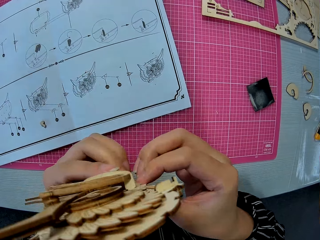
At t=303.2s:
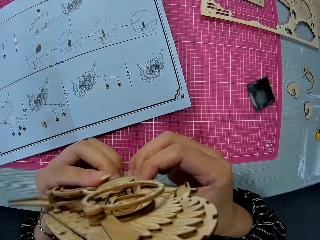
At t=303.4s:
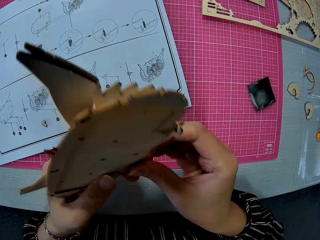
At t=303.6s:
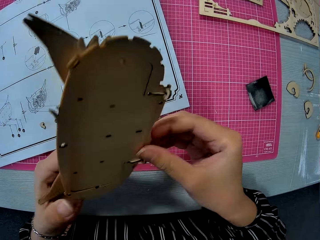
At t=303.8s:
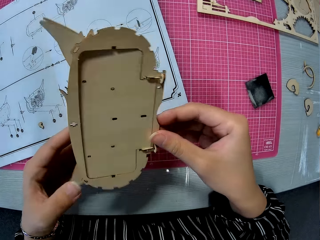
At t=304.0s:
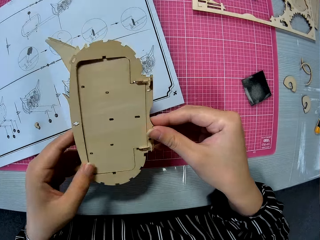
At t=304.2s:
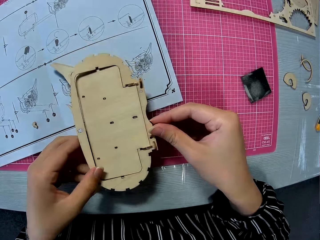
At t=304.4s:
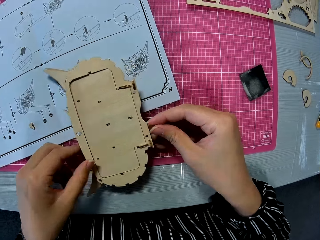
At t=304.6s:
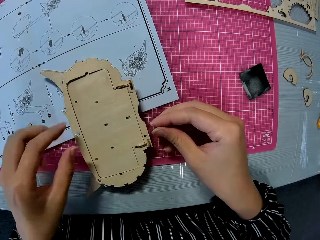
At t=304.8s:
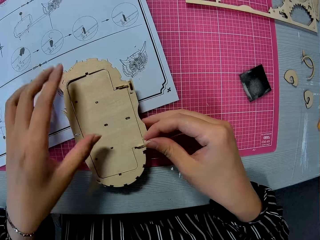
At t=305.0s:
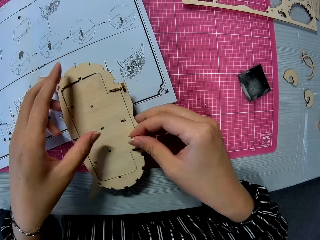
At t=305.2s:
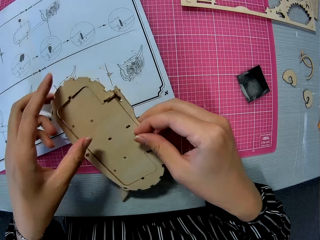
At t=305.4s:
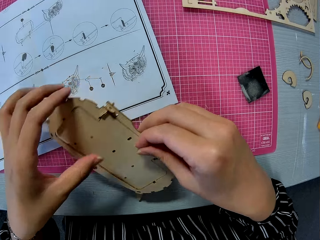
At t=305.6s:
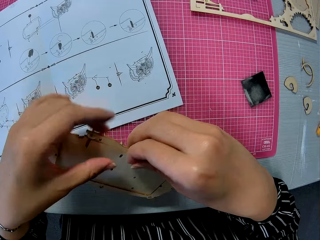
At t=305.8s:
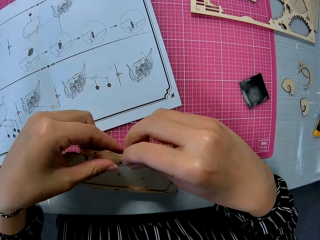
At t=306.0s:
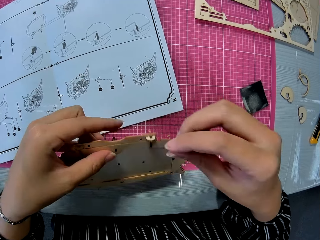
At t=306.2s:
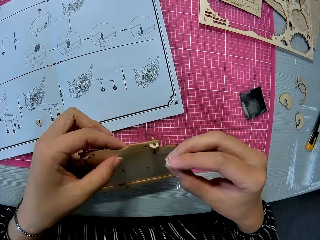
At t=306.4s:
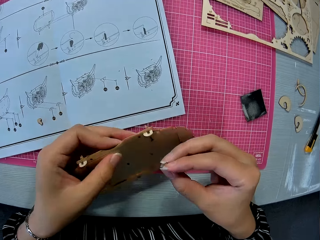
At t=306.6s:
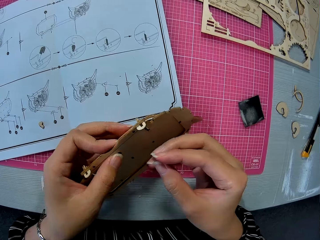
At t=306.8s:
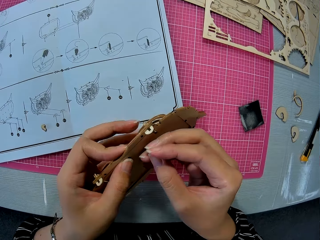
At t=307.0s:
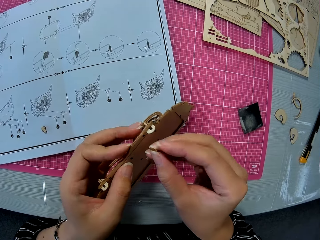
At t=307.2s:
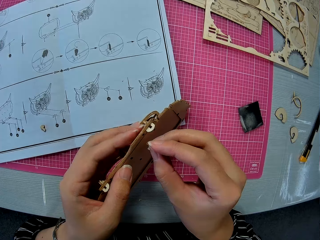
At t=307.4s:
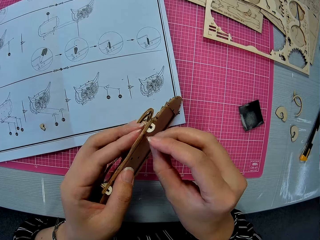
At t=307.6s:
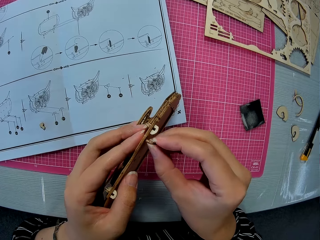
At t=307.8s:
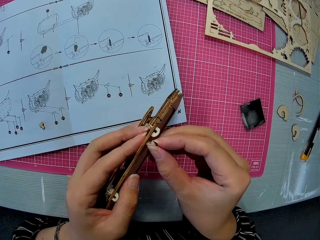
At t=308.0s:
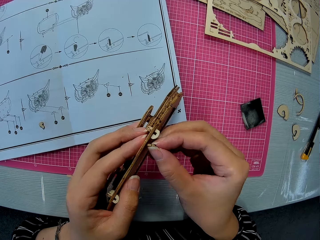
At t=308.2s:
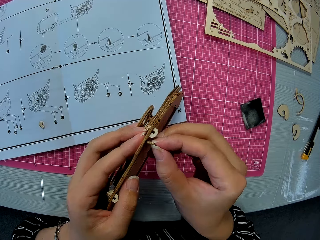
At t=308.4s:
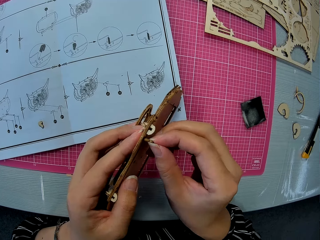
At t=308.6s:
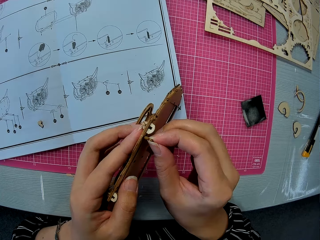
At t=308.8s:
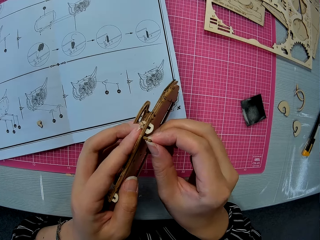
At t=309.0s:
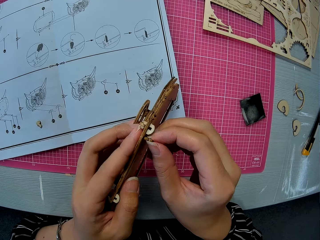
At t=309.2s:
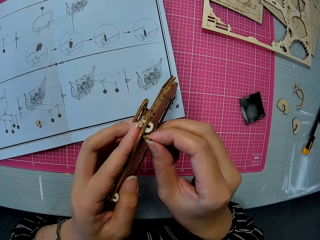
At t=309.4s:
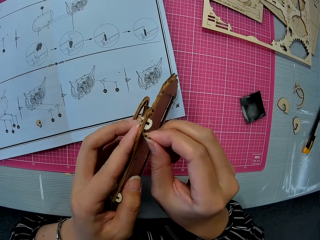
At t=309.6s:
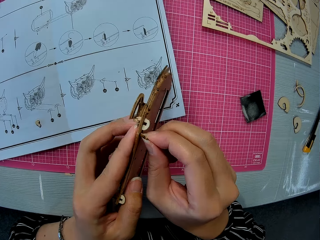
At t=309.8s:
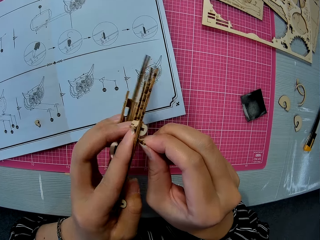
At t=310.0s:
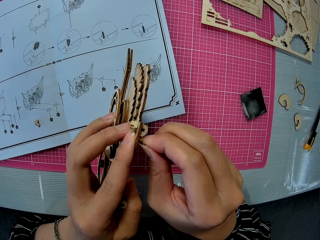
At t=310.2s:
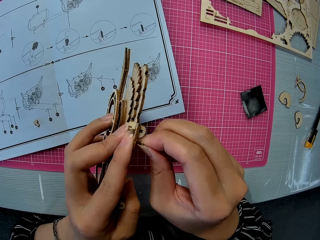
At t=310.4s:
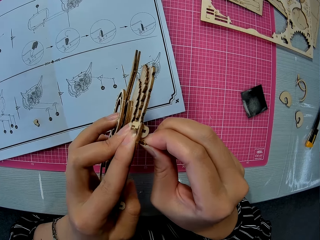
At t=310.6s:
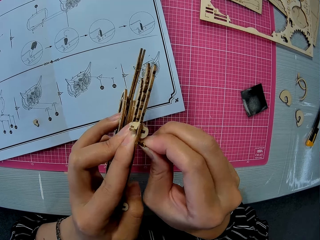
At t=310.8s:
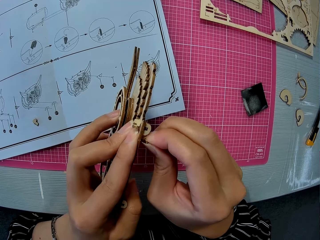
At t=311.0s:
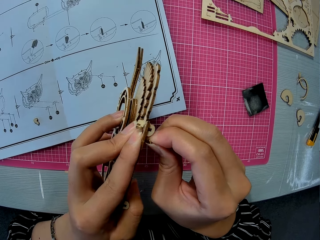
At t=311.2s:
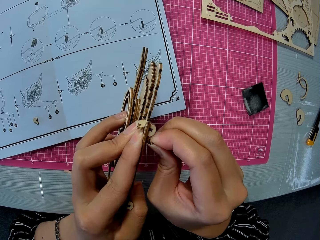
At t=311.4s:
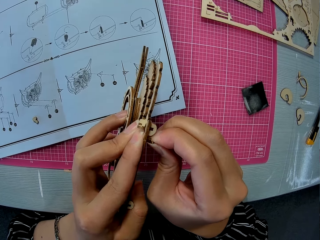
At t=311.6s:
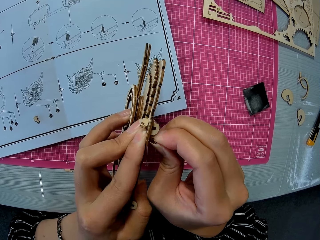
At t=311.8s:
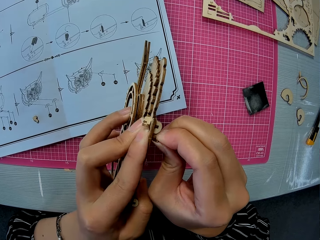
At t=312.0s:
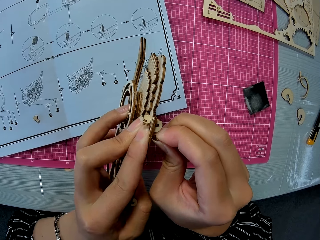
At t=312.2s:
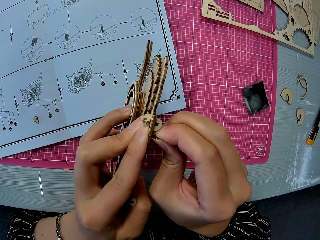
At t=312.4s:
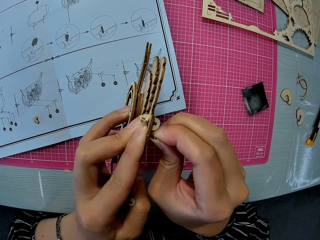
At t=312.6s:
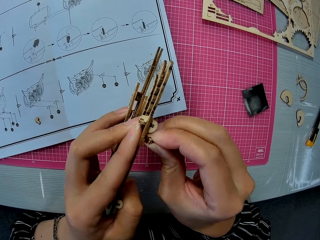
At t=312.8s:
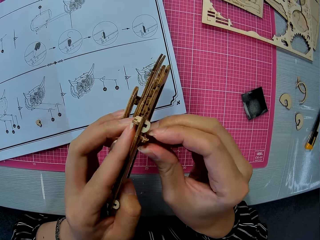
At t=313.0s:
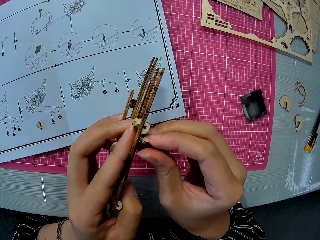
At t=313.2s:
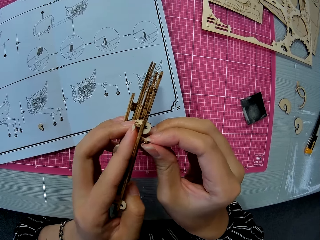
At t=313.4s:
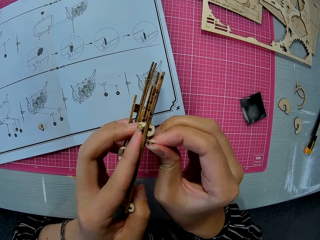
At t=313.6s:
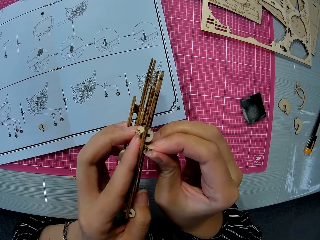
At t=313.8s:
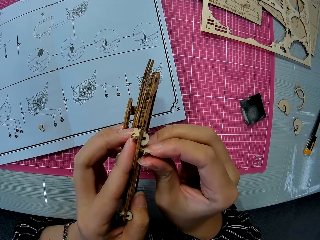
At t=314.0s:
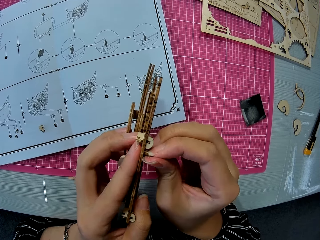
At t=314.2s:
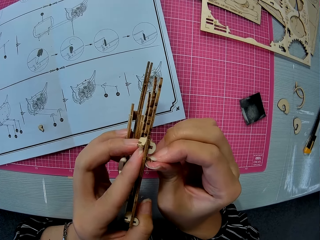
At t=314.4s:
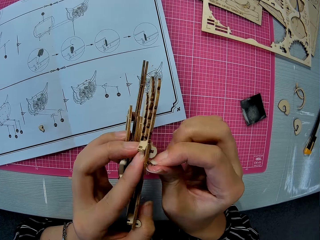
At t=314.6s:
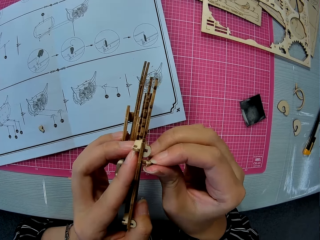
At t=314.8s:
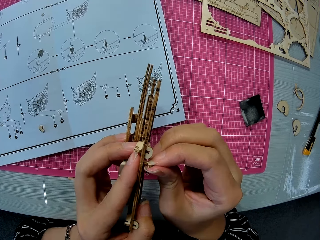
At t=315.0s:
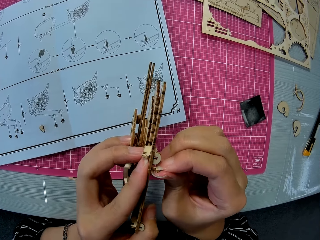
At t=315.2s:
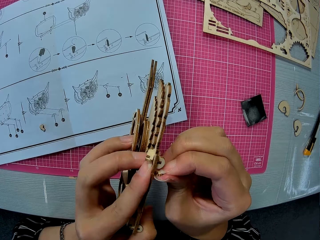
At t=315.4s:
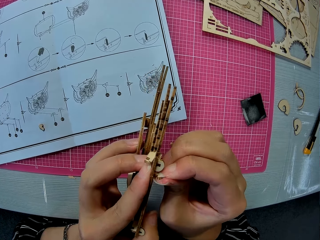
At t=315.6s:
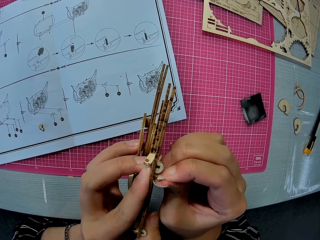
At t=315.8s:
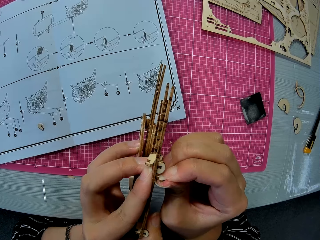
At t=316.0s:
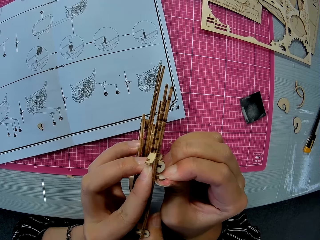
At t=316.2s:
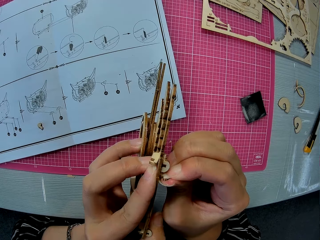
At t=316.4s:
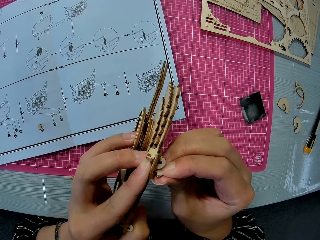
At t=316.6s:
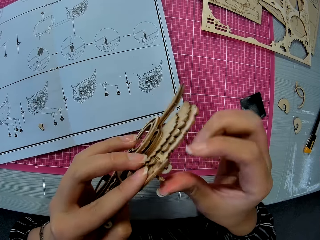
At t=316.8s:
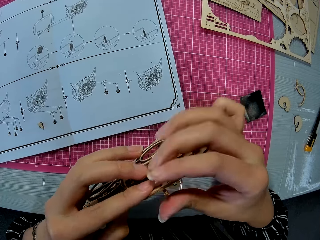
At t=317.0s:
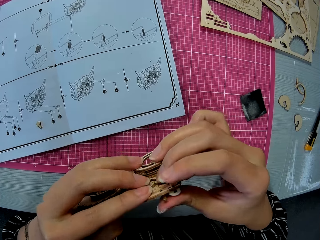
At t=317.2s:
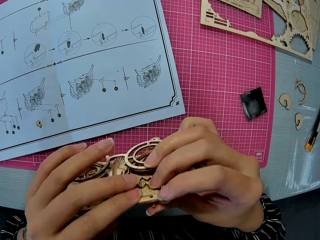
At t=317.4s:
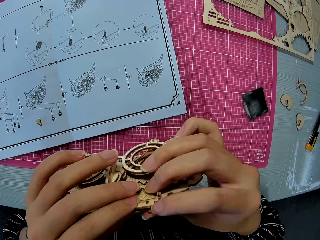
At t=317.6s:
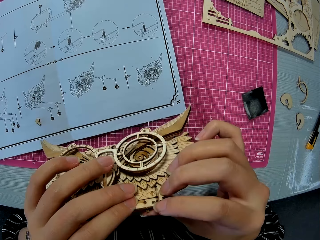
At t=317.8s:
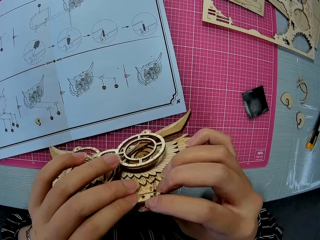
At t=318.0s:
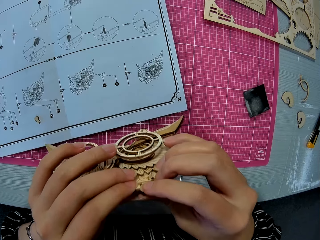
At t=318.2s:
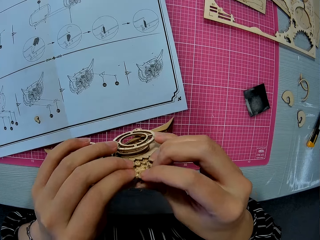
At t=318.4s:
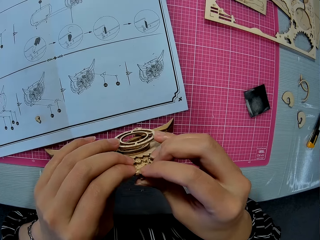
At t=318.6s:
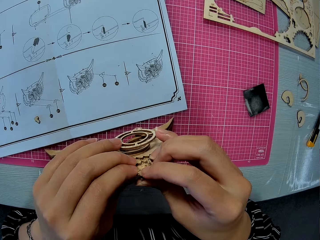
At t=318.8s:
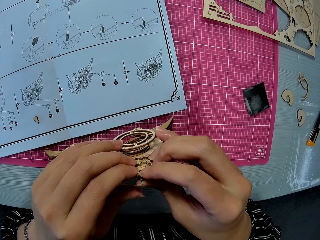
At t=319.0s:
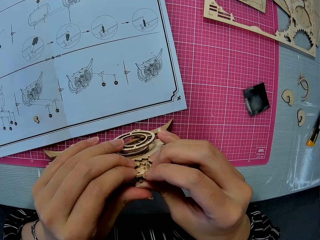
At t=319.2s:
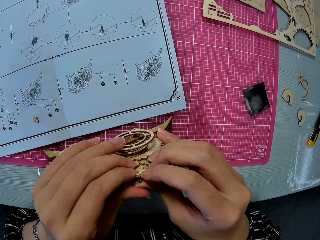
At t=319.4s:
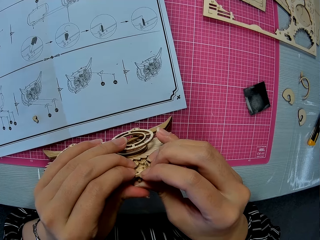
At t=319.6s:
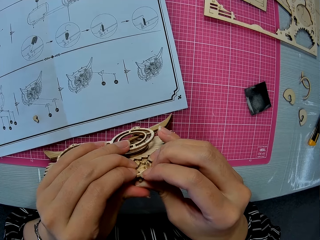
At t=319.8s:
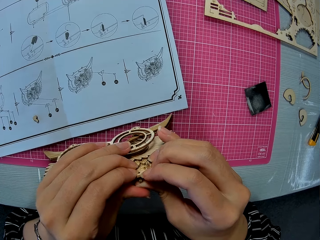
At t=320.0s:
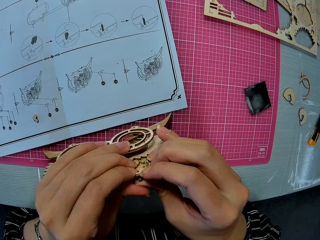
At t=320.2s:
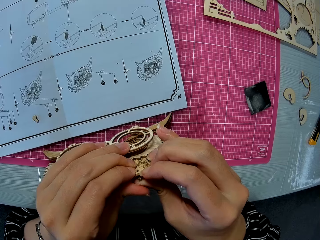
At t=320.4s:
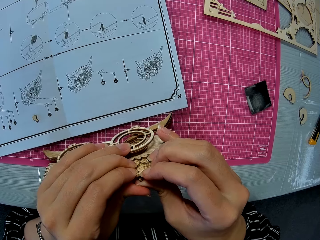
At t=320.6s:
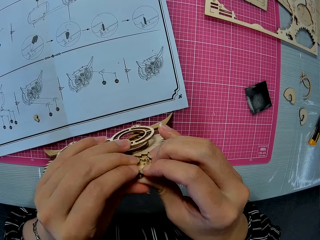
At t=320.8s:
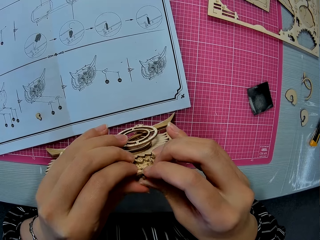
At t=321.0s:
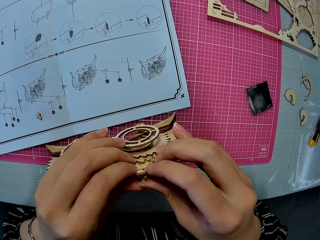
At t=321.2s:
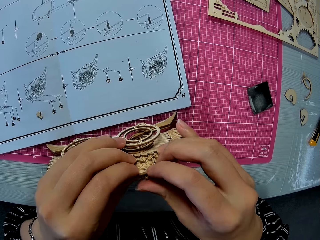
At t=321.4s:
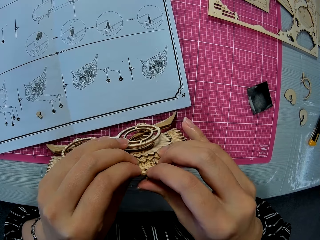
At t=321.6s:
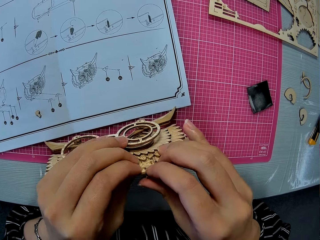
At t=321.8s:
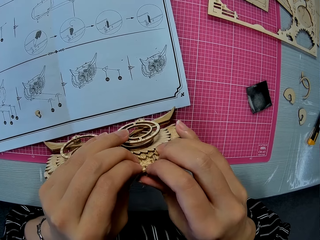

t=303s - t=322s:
The camera wearer turns the owl storage box. They put the owl storage box on the table. They pick up the owl storage box. They connect the laser cut kit holder on the owl storage box. They turn the owl storage box.

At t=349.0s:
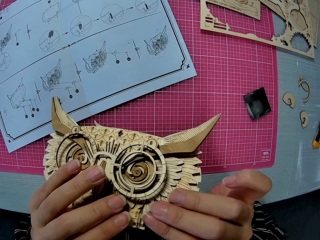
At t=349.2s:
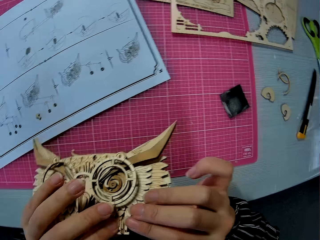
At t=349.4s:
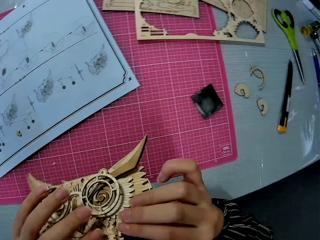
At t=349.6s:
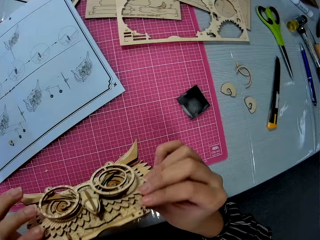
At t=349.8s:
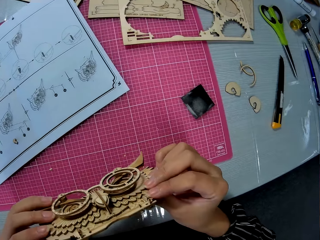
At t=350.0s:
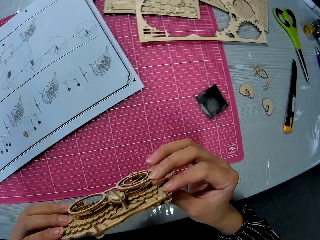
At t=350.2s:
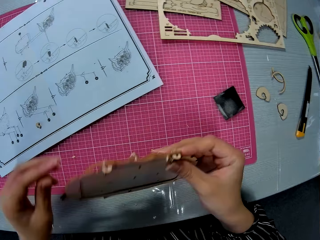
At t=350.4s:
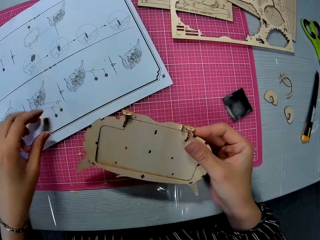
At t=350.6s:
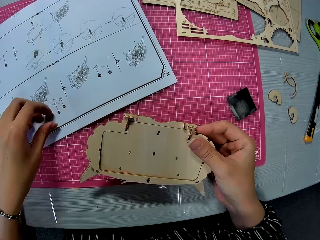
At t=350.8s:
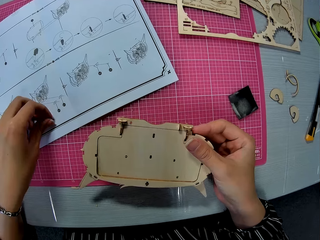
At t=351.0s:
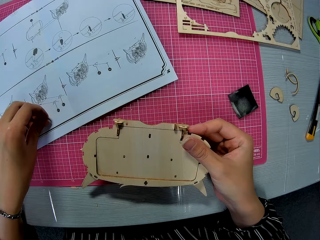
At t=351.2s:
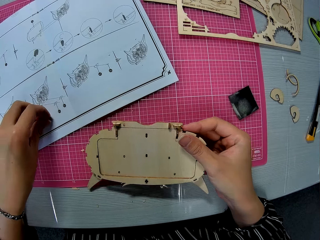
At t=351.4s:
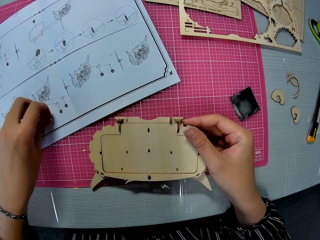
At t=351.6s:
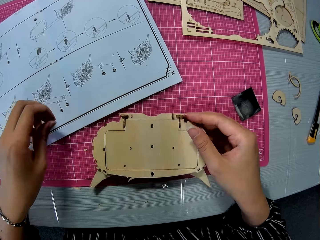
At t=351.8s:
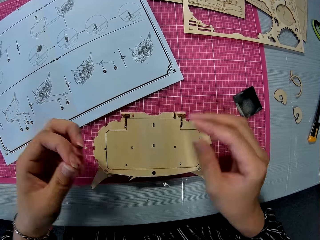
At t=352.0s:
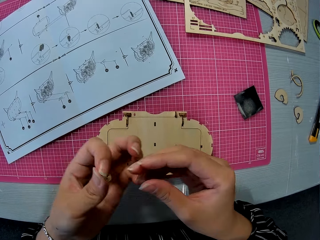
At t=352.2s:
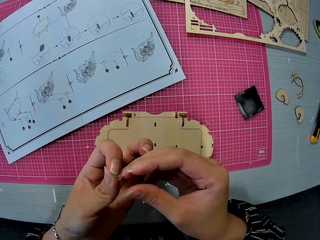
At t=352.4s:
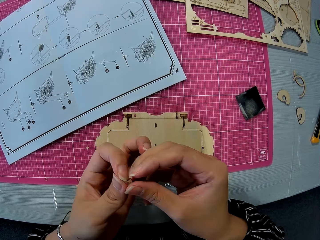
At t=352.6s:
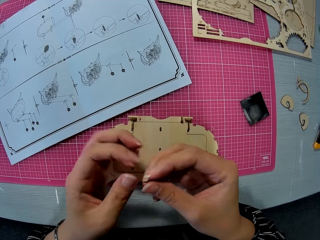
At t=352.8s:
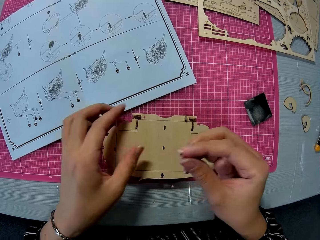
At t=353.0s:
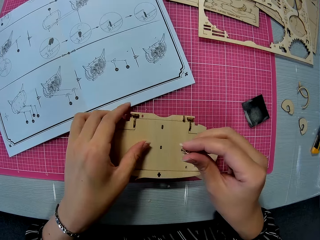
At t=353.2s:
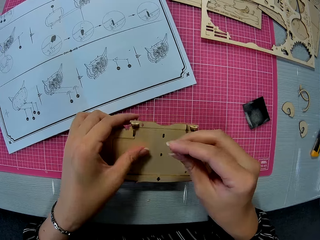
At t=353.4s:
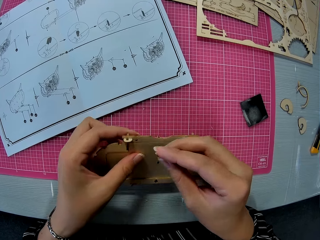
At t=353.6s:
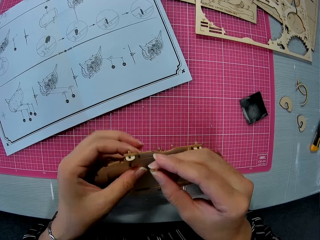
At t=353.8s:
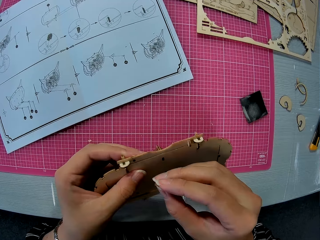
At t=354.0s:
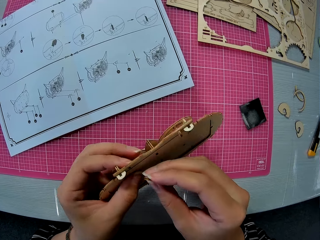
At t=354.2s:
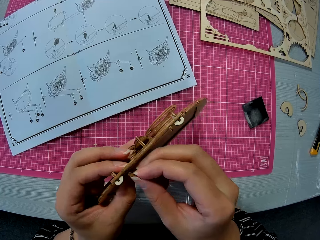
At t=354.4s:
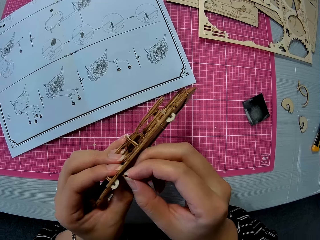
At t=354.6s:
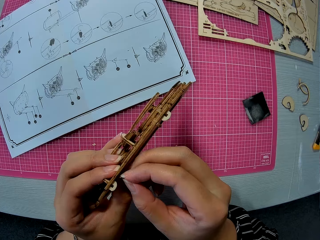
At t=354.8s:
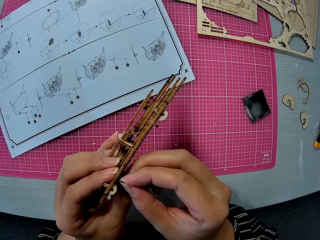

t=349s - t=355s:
The camera wearer picks the small piece on the paper instruction. She puts the owl storage box on the table. She picks the laser cut kit holder. She passes the small piece from her left hand to her right hand. She picks the assembled wooden puzzle piece. She fixes the laser cut kit holder in the owl storage box.
